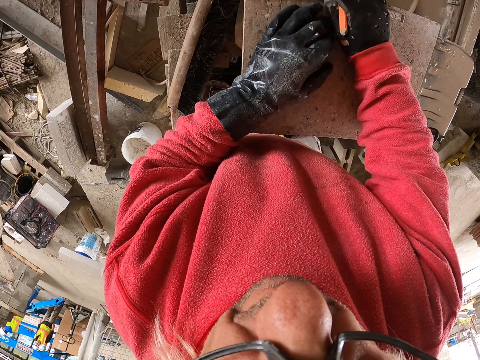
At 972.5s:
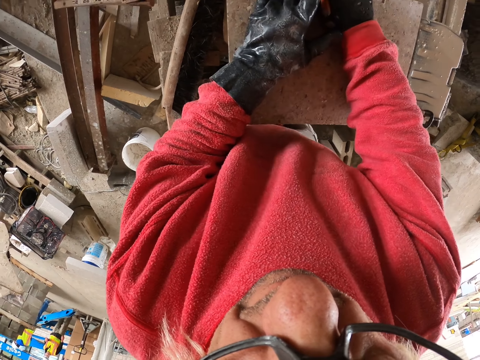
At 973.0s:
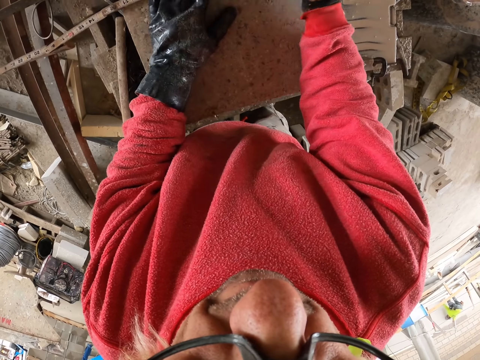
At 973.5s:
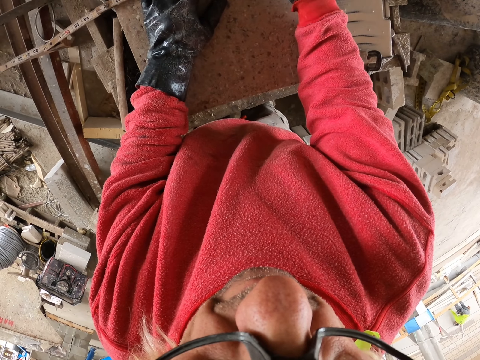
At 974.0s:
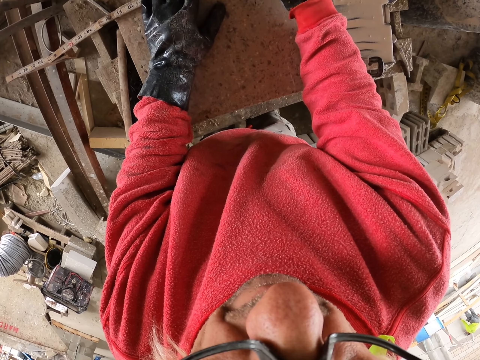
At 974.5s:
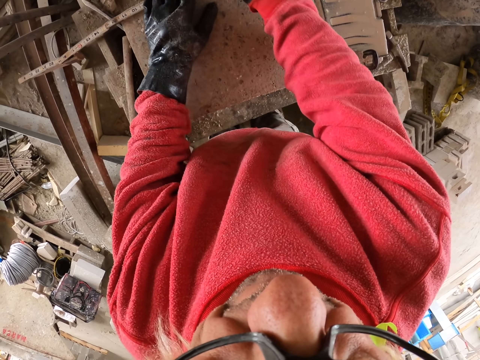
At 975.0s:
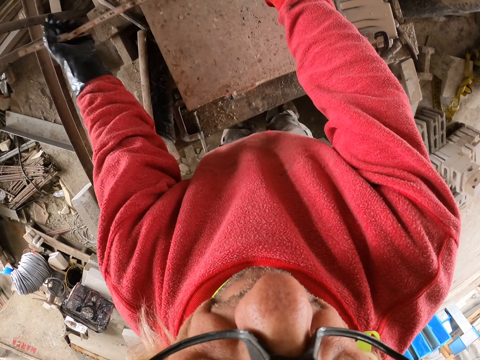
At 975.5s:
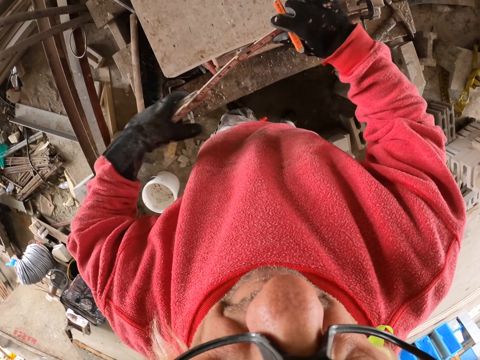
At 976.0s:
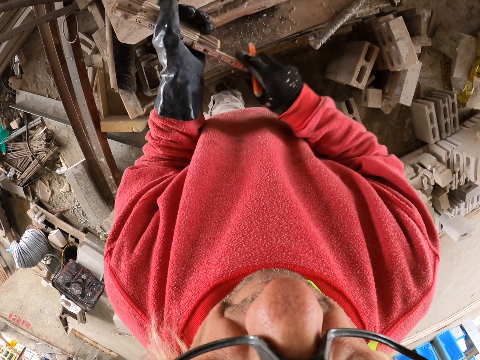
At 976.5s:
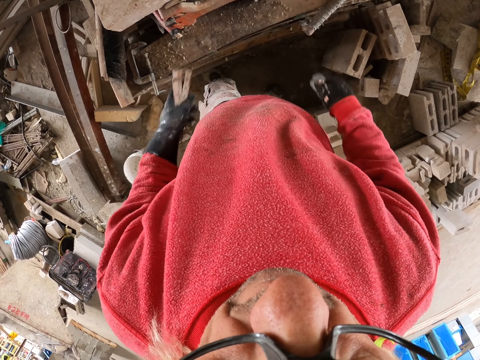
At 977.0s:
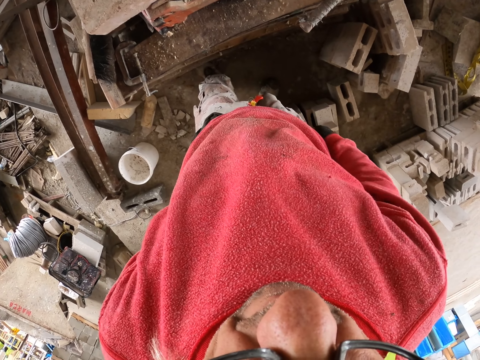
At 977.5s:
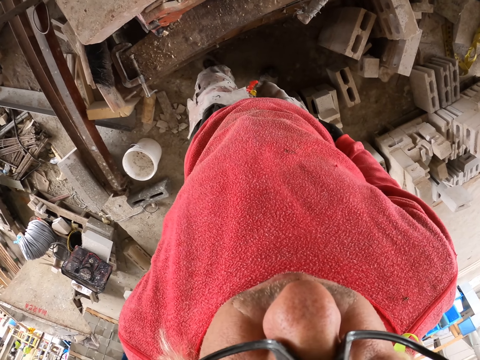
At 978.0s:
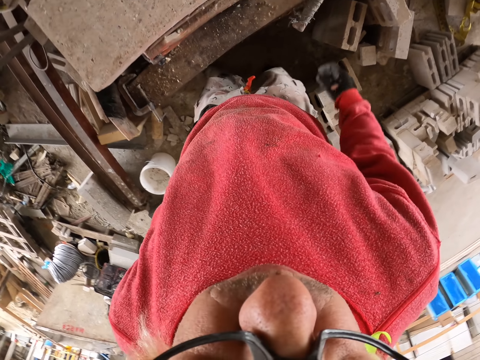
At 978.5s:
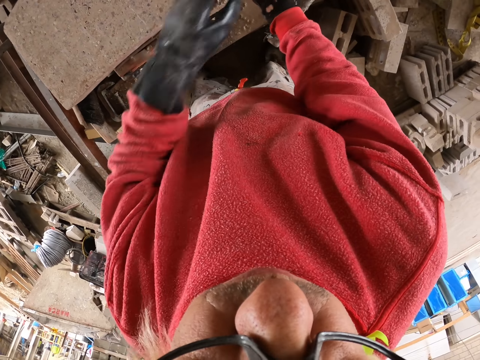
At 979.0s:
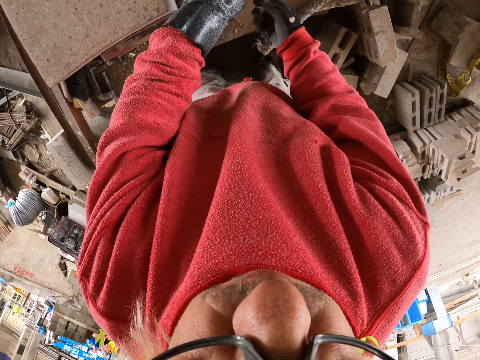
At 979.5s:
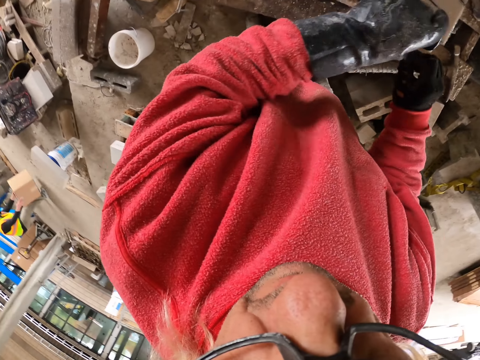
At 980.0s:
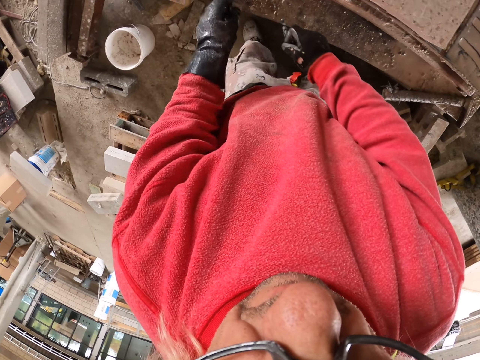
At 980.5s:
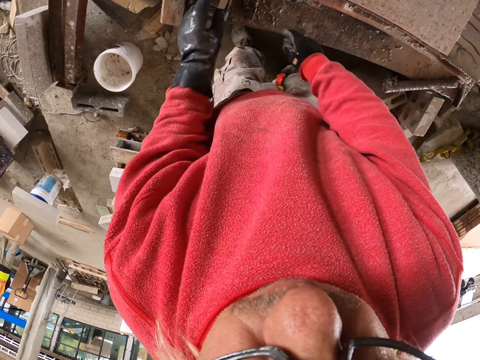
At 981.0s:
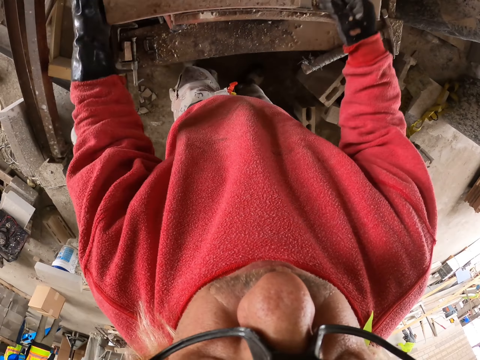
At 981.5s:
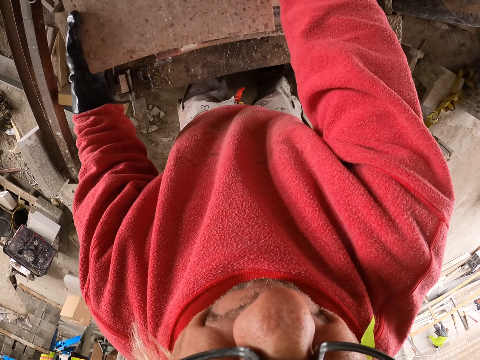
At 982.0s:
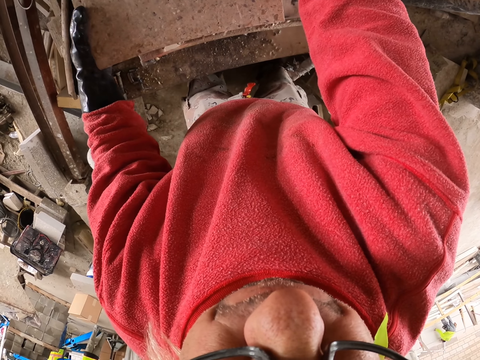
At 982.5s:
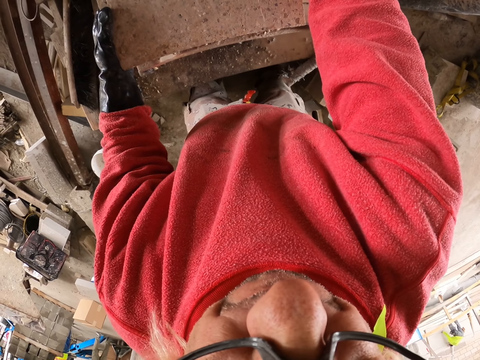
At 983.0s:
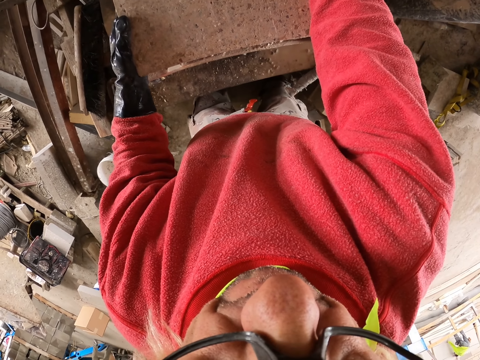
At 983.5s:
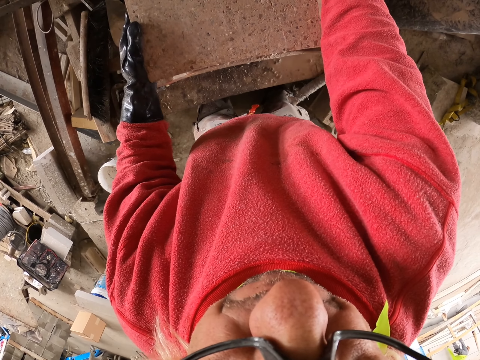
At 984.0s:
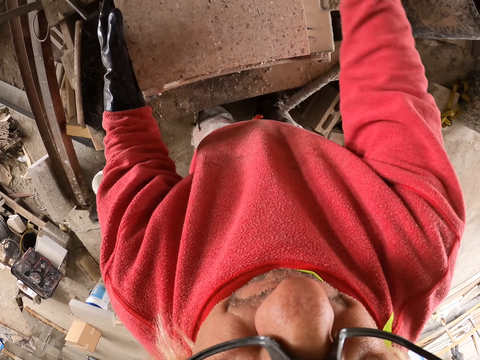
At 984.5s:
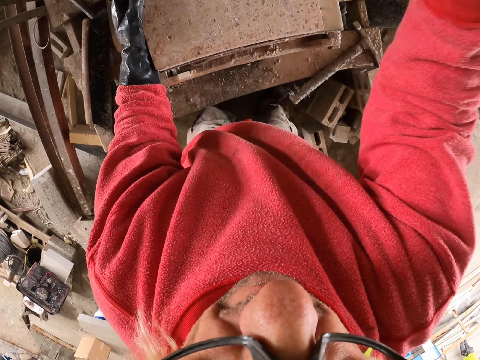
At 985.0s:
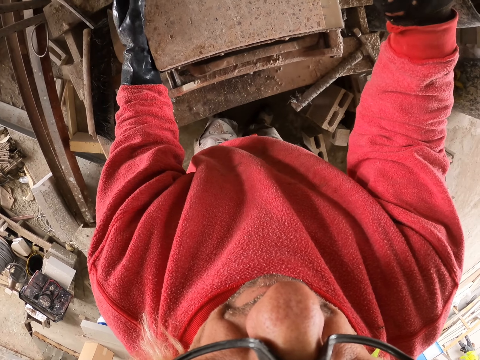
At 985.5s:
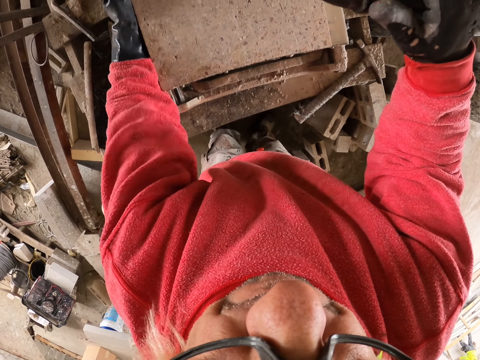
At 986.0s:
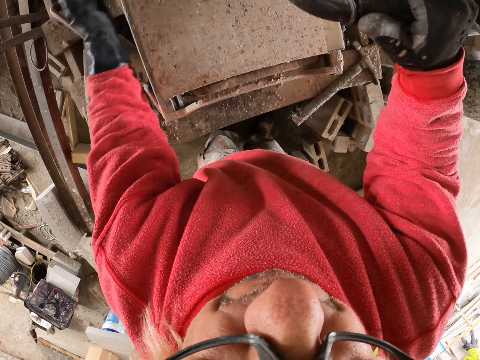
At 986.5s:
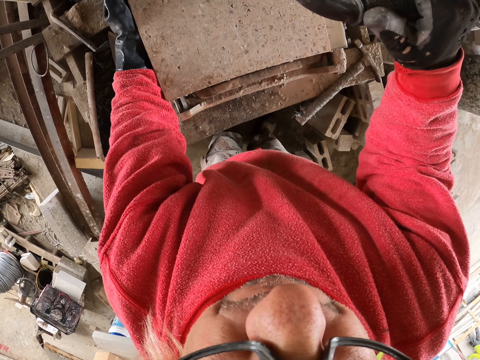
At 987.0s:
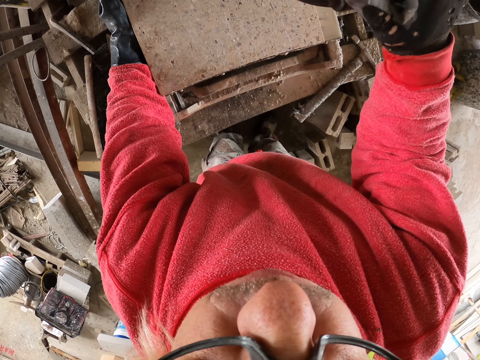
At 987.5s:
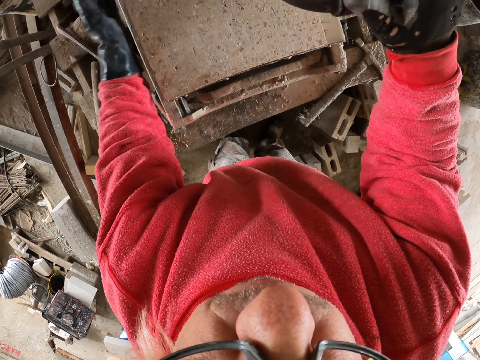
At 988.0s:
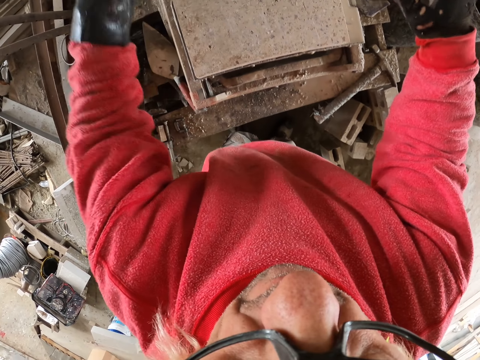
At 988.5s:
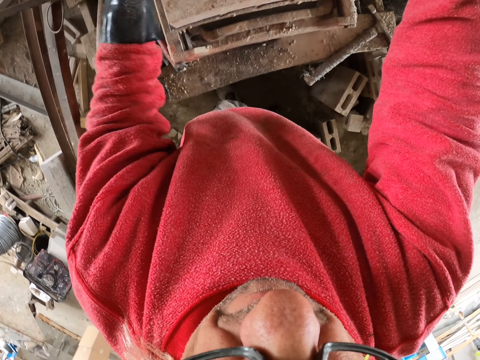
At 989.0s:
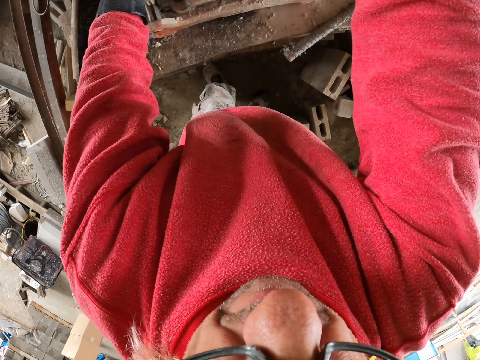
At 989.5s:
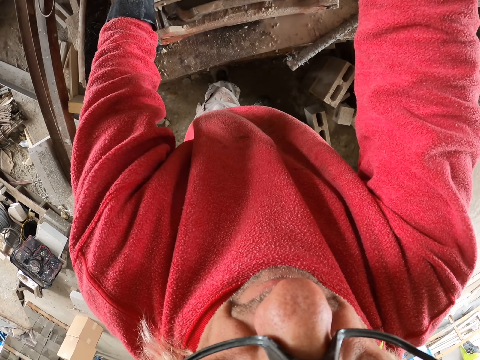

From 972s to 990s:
The camera wearer folds the tape measure. They put a pencil in the right pocket. They put the tape measure in the left pocket. They adjust the brick cutter. They cut the brick.

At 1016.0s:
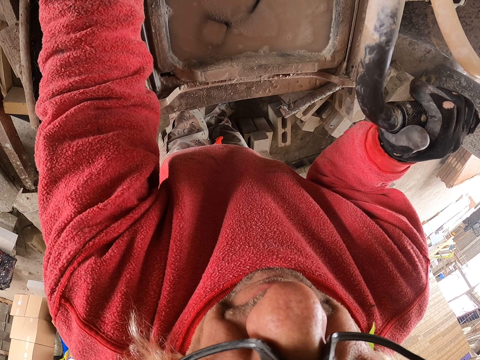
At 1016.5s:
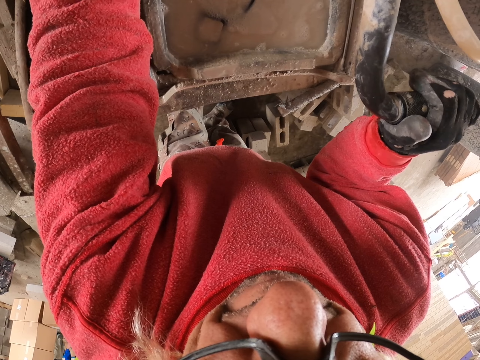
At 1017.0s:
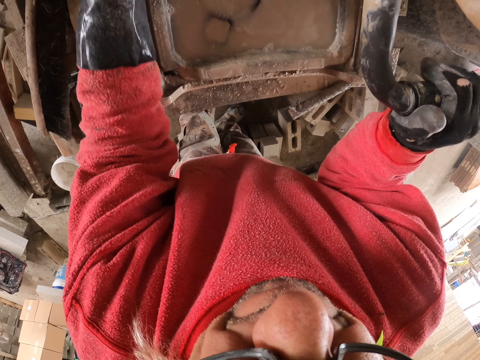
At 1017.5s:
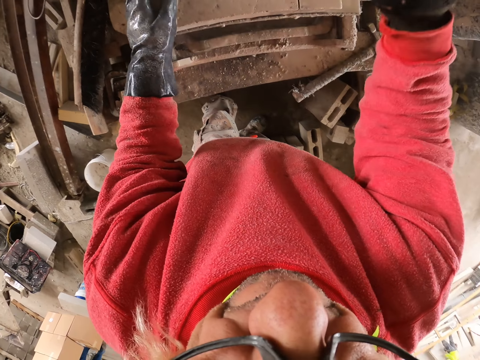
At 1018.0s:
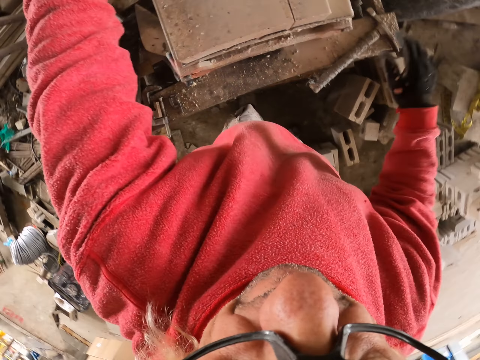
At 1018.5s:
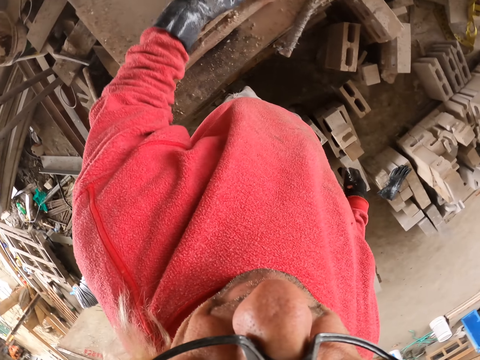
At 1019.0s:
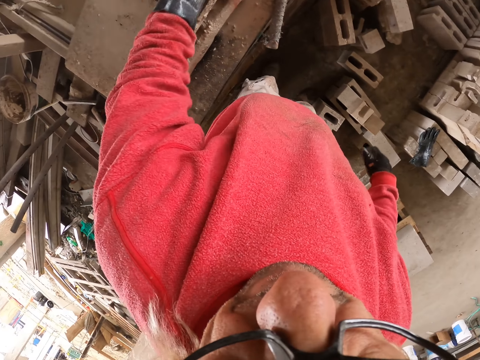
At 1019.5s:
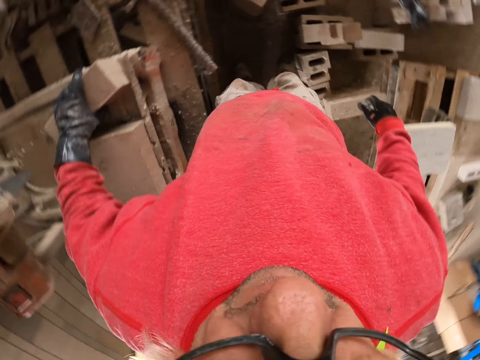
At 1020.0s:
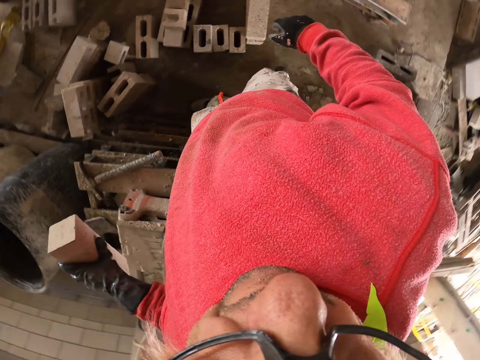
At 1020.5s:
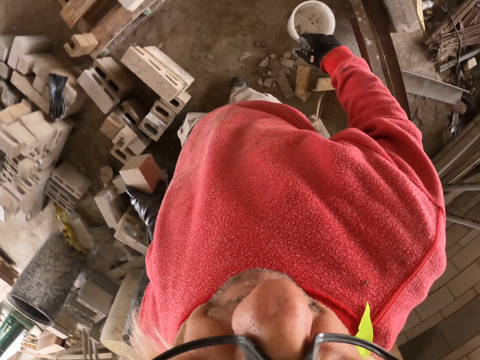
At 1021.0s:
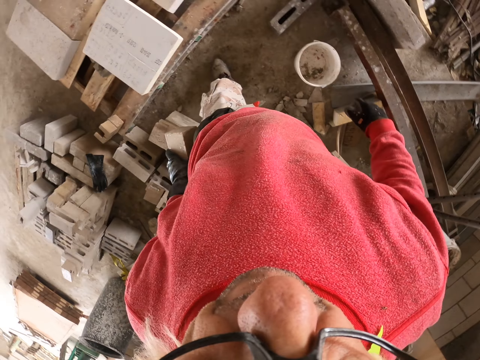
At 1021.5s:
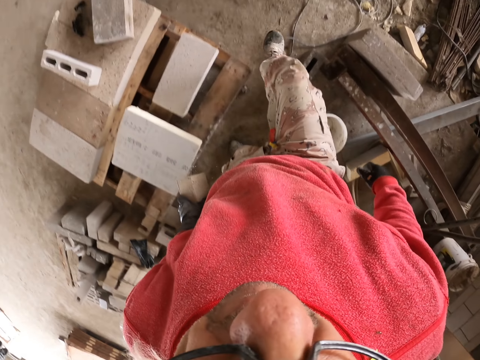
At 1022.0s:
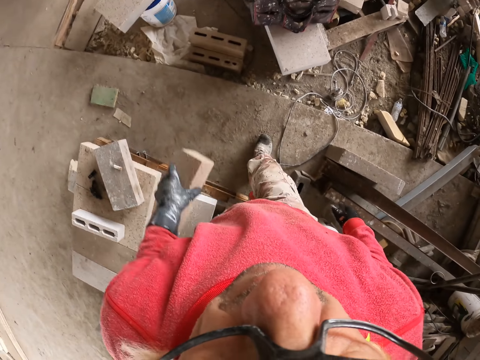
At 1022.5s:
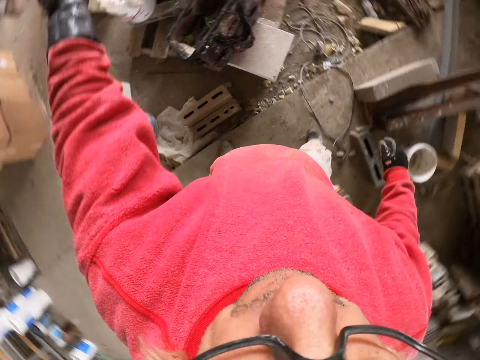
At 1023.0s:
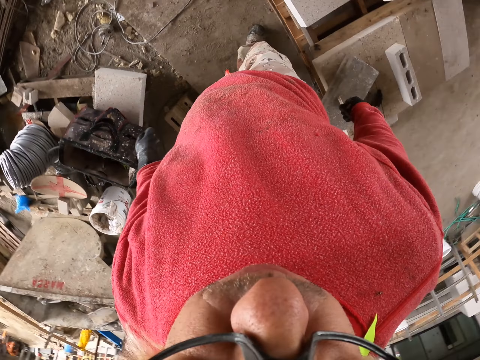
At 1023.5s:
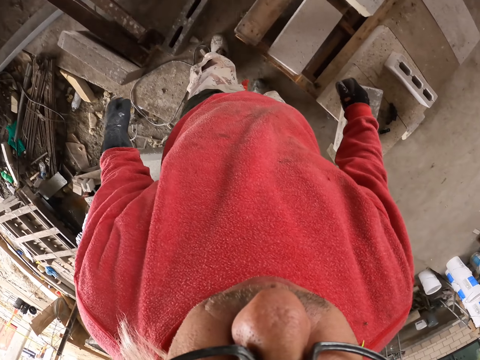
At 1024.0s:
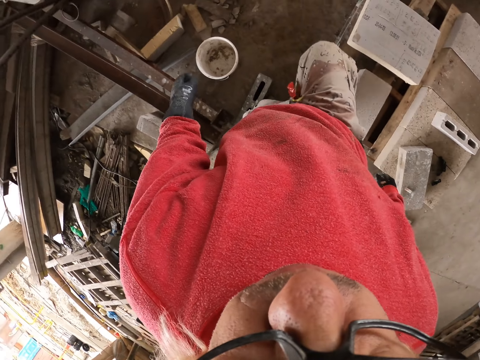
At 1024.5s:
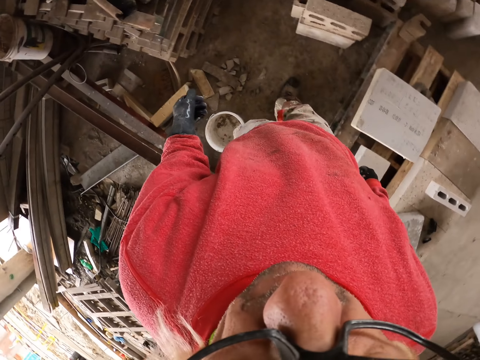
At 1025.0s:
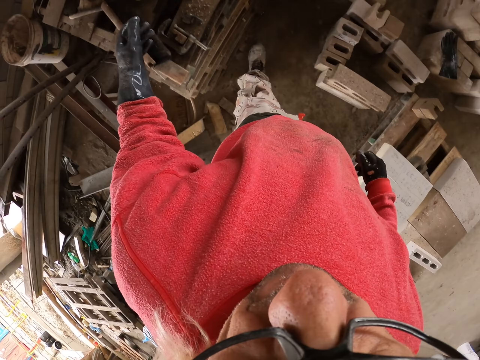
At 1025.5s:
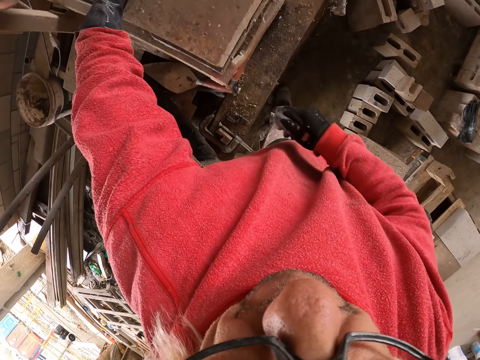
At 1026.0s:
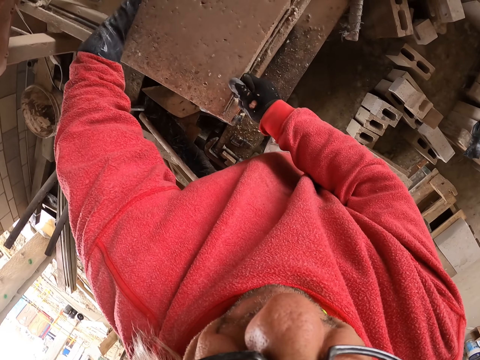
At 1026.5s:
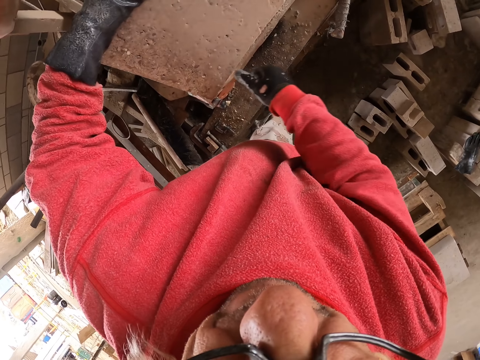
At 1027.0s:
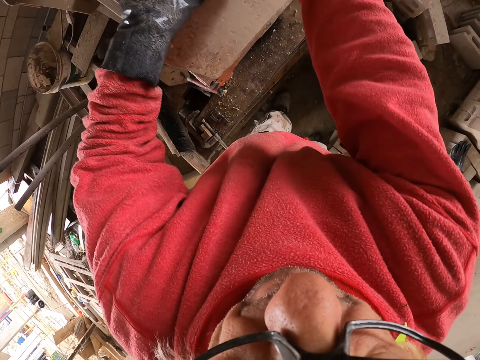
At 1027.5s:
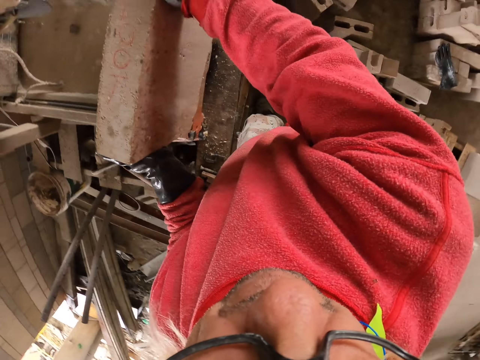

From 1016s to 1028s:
The camera wearer releases the cutter. They pick a concrete brick. They throw the concrete brick away. They walk in the workshop. They carry something. They pick the concrete brick.
